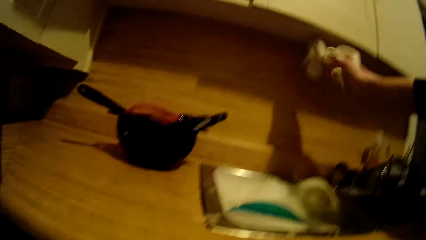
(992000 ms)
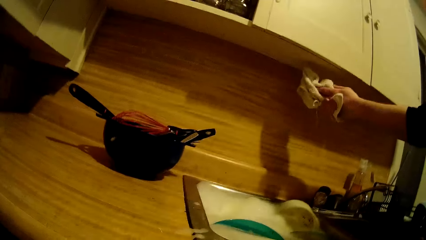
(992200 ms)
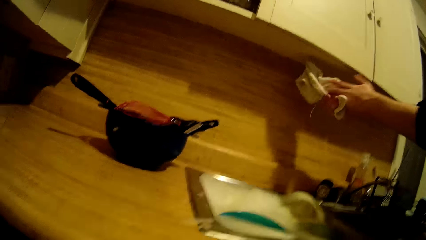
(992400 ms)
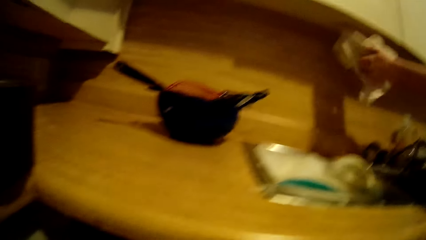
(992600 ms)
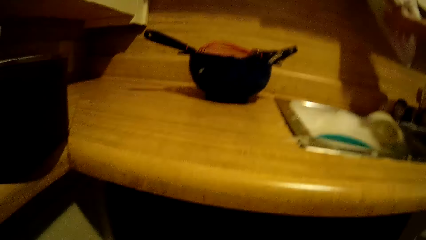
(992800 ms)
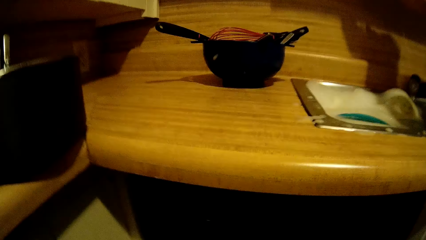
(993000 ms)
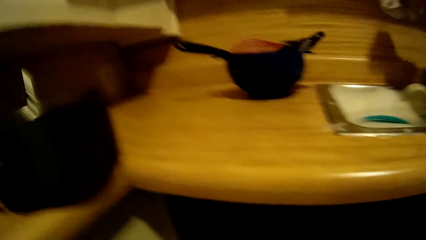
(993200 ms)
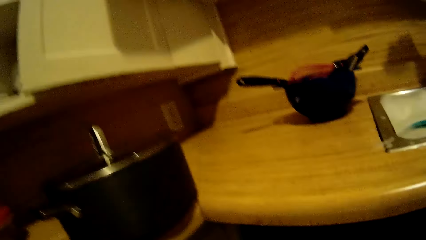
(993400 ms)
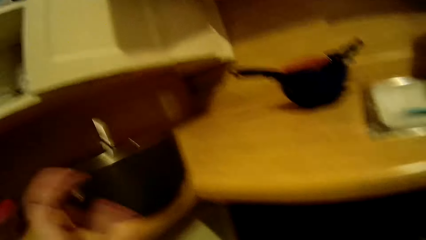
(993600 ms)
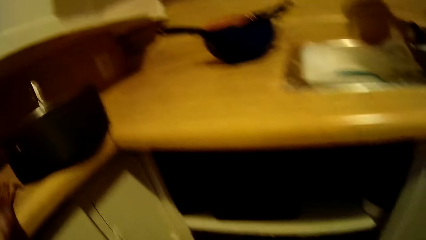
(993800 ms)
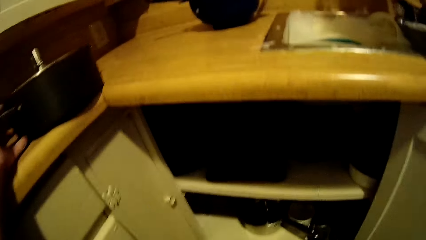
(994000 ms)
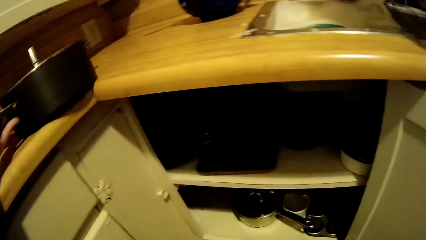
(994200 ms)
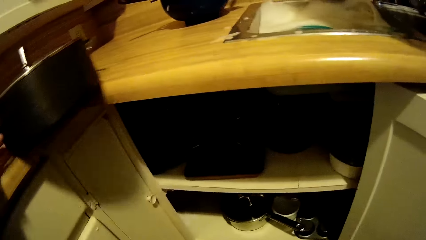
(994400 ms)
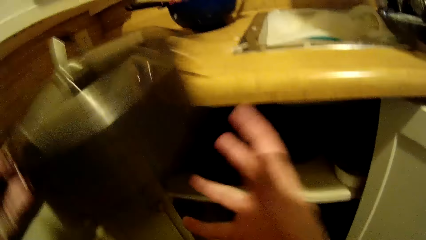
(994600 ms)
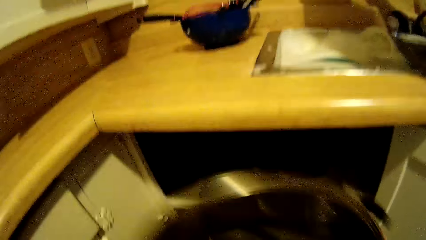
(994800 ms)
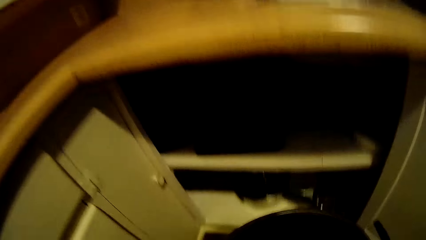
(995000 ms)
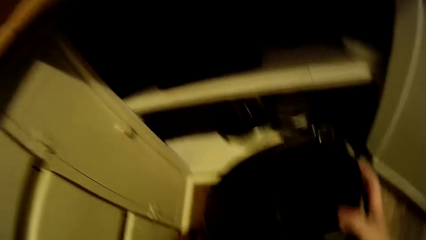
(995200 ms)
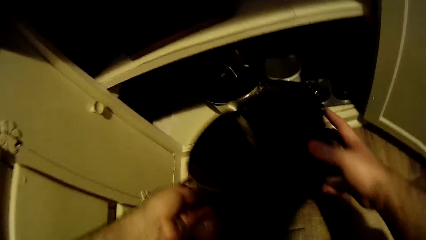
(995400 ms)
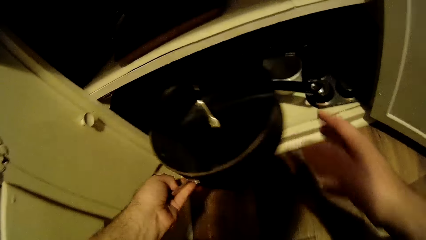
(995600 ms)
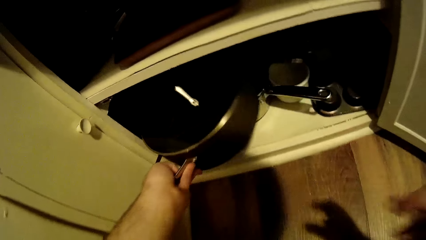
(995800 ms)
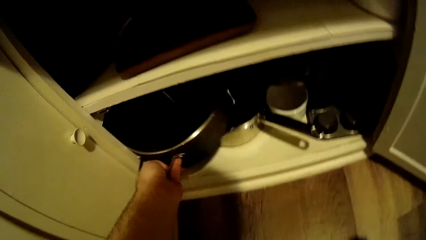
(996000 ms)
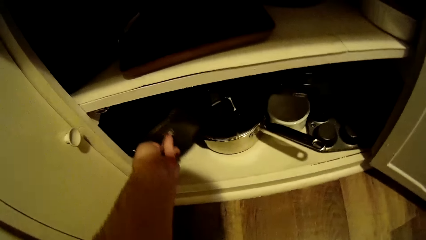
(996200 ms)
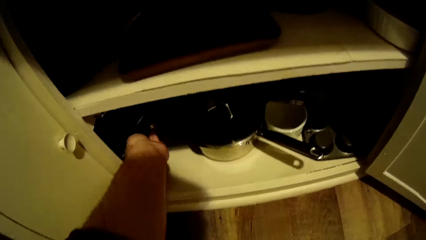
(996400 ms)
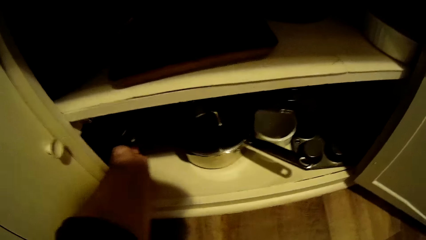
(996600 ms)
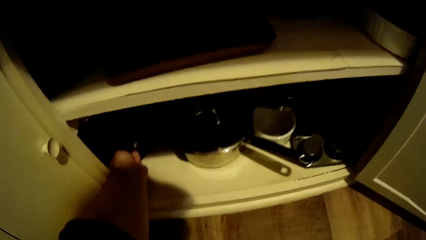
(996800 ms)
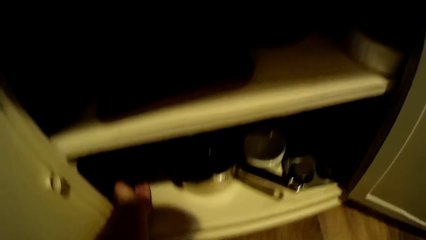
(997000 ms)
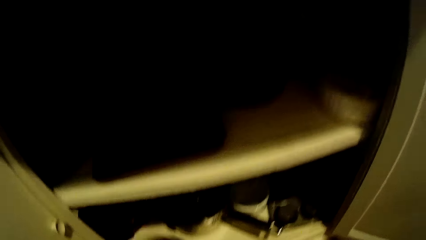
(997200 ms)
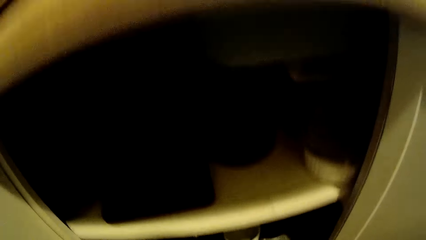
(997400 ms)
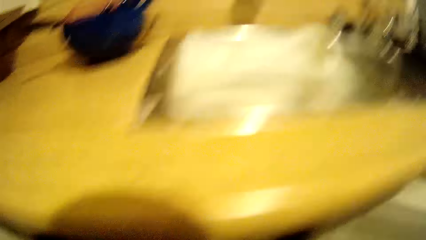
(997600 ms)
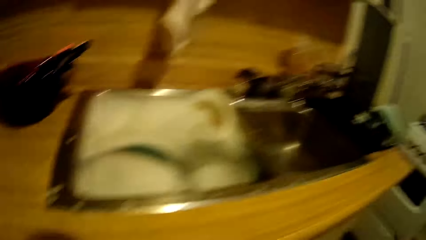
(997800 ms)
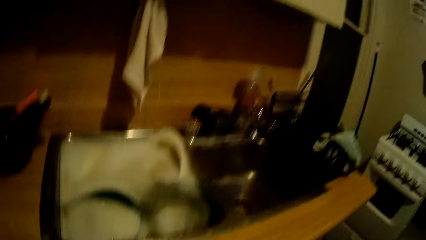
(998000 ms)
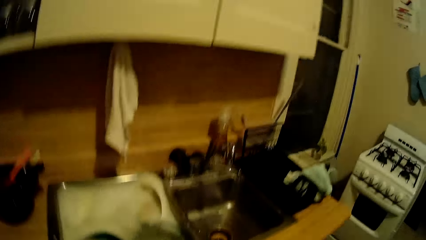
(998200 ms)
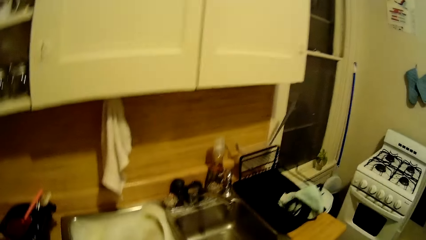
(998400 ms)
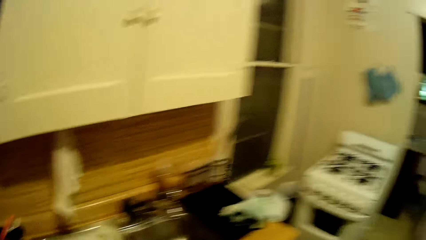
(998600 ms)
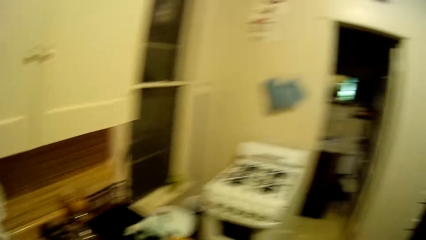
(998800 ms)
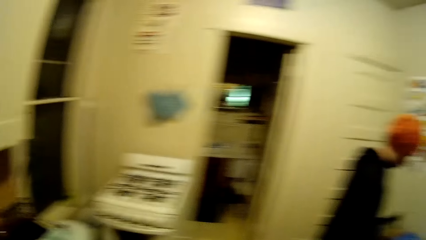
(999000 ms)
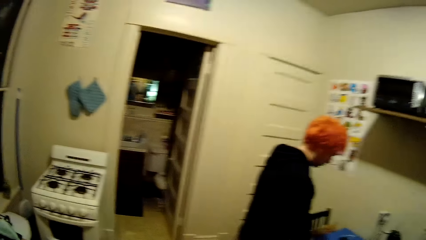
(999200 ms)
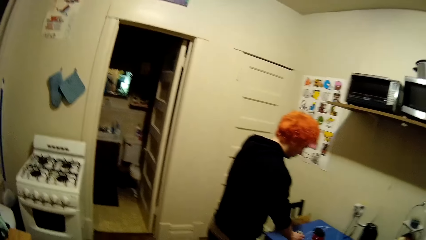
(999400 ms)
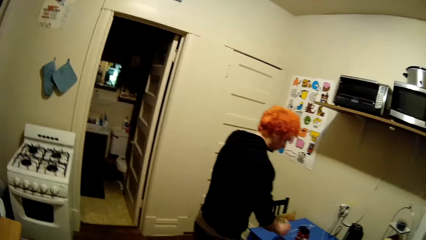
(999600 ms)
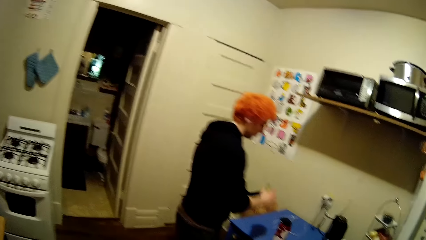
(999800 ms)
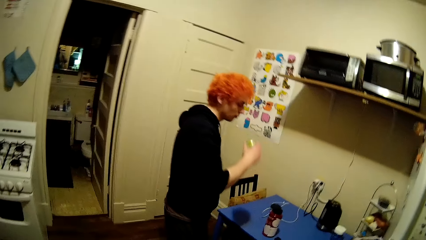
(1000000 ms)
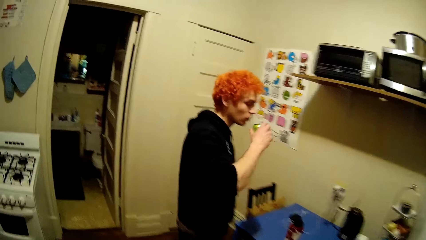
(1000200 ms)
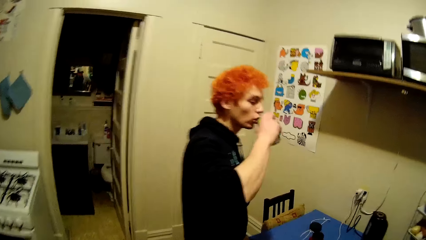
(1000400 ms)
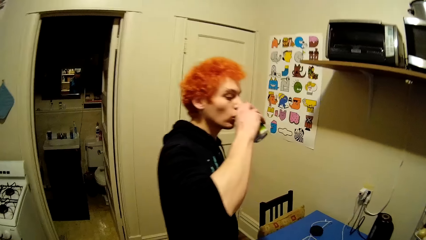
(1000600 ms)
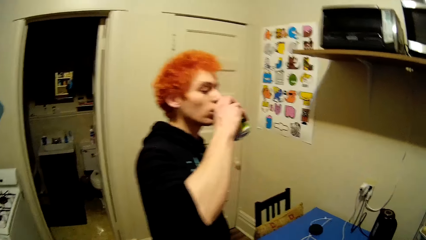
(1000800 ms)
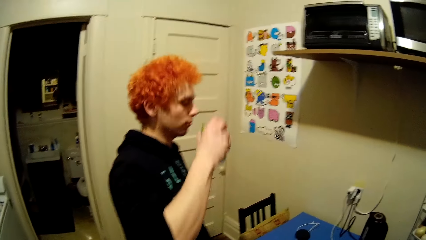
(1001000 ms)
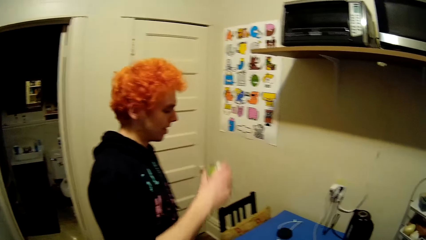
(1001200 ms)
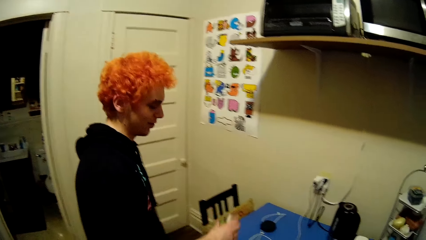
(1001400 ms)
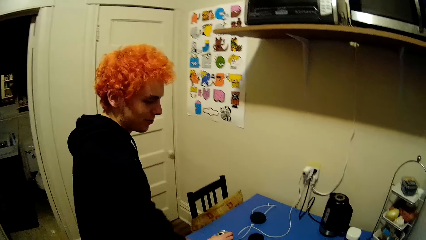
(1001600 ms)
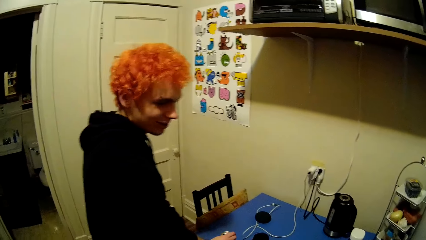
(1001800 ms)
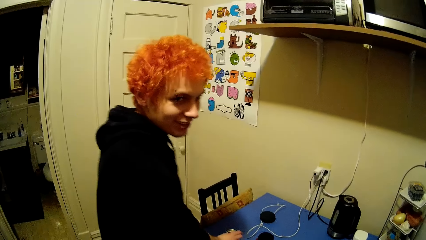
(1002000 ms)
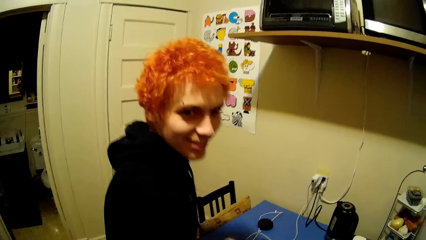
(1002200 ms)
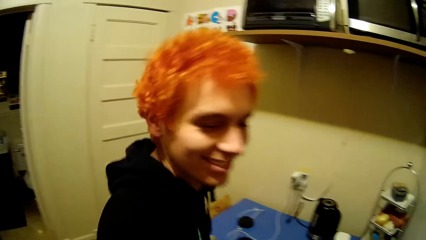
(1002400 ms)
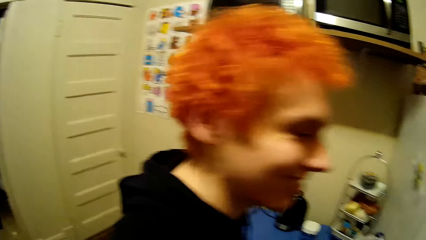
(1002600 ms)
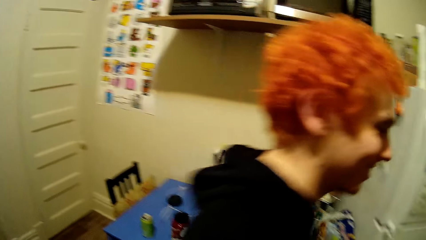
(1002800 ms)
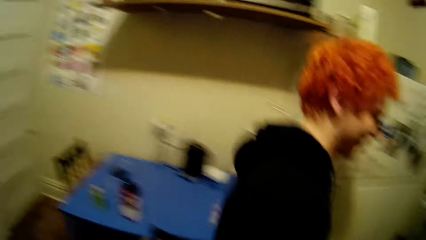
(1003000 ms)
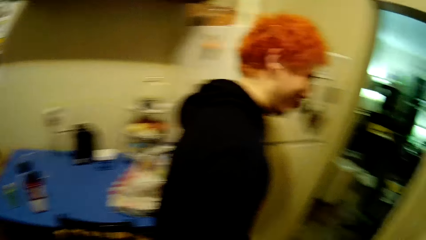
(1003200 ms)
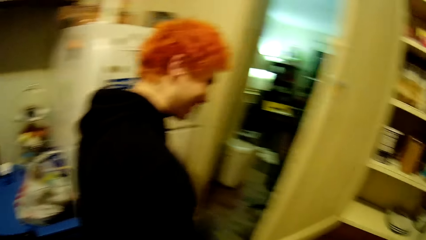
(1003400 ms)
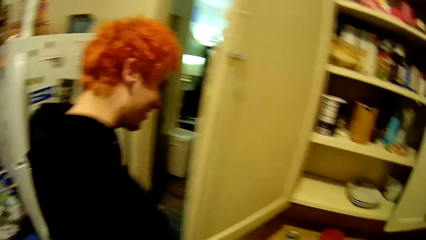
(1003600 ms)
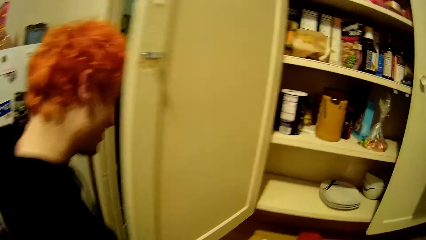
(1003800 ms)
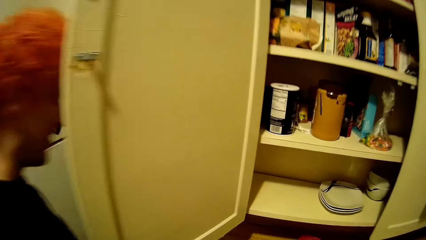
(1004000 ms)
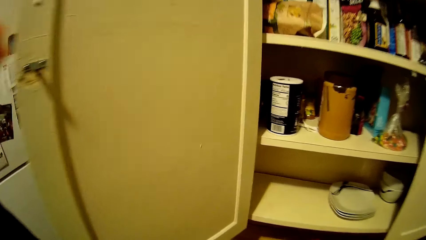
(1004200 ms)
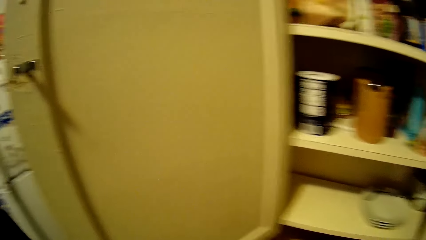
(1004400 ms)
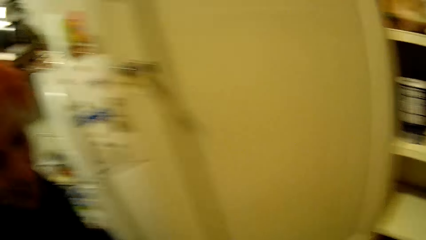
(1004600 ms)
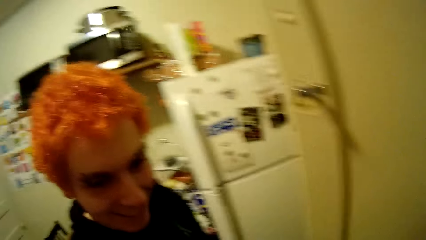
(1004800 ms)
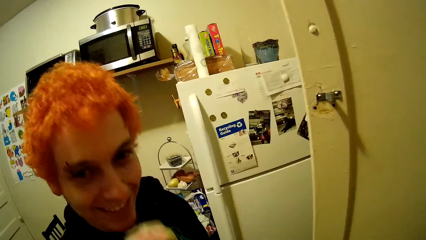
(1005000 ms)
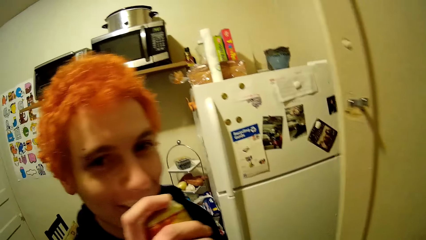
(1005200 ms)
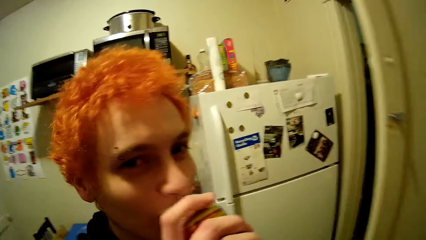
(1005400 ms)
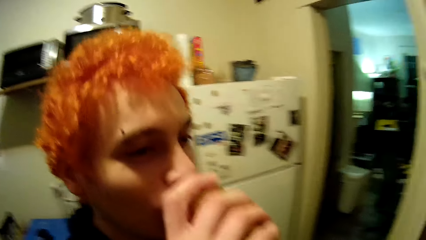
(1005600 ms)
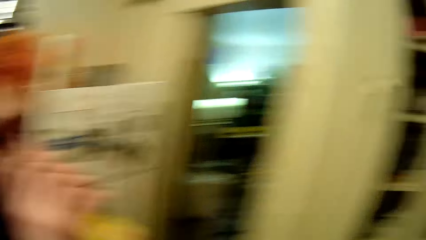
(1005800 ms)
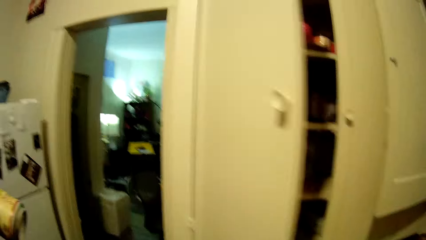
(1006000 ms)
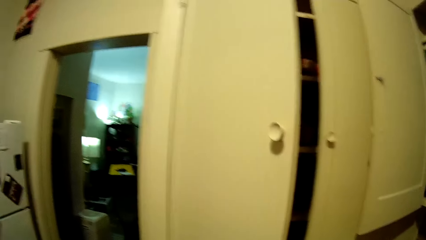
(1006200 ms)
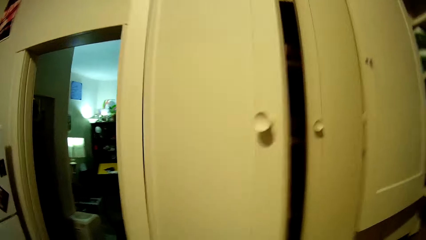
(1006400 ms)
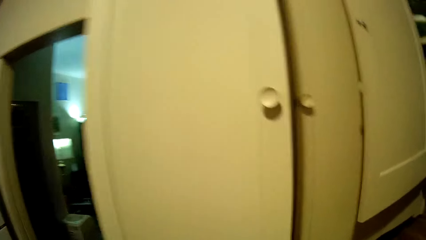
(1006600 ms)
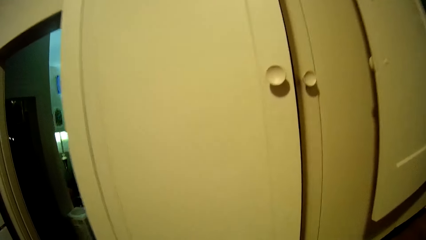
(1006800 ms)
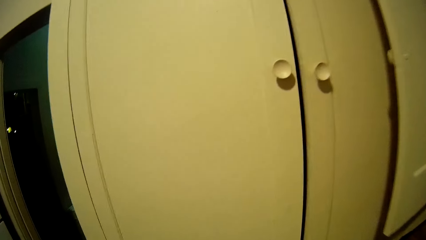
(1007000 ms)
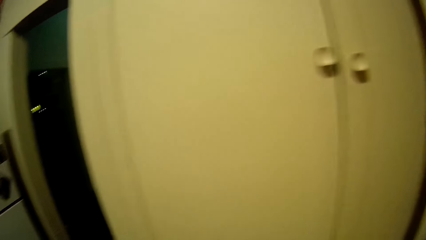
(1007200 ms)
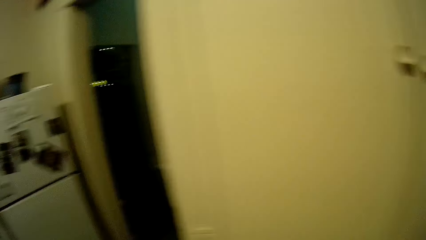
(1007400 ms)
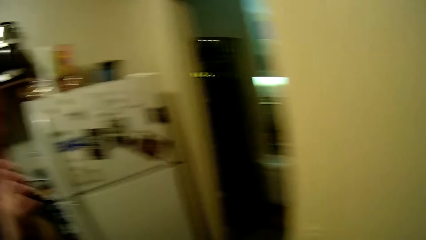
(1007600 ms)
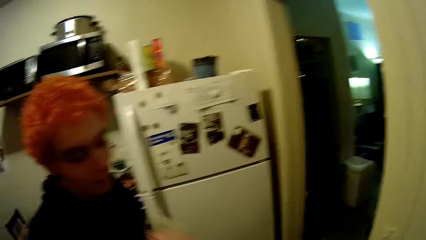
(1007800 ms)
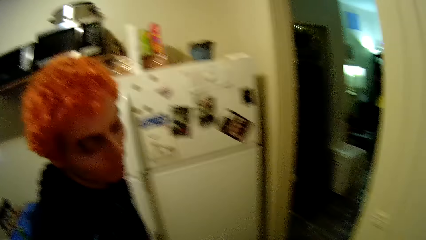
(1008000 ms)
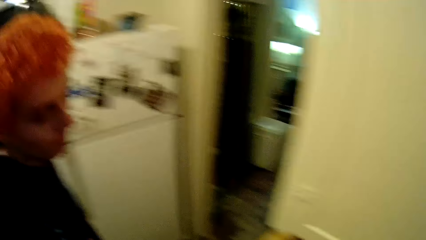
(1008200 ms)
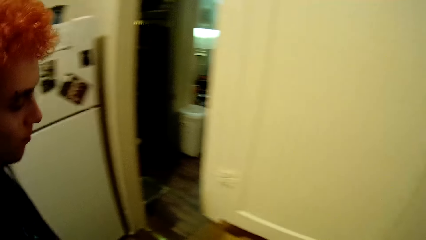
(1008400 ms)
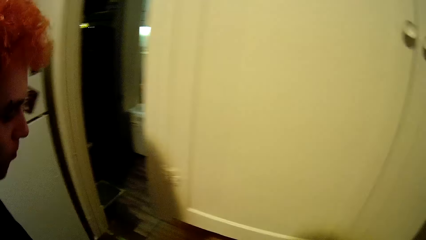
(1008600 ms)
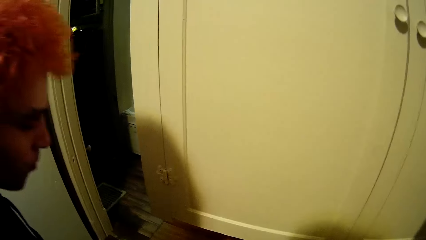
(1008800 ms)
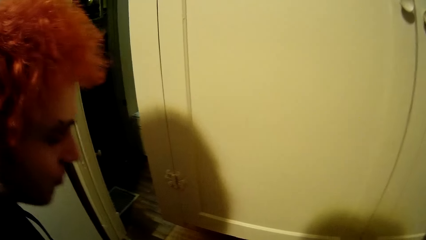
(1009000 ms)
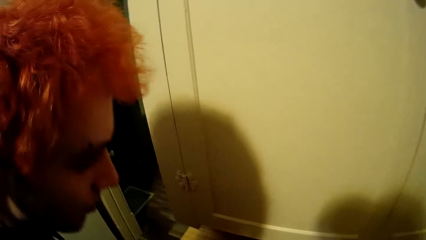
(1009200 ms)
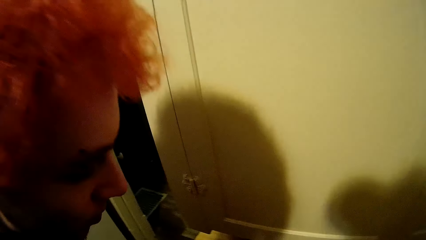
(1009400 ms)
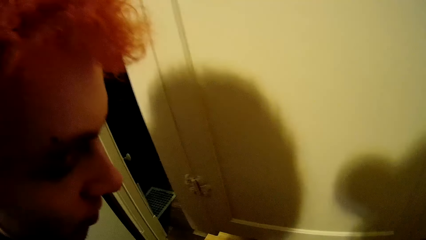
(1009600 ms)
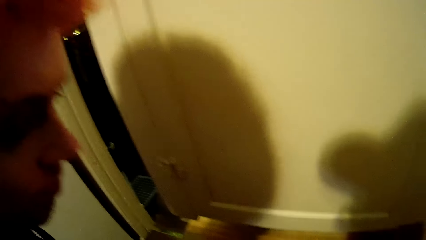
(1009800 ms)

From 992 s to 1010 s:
A man wipes a hand with the fabric. The camera wearer picks up the cabinet from the countertop. They place the cooking pot in the cabinet. They walk around the house. The man picks up a can from the table, drinks something in the can, puts the can on the table and walks around the house. The camera wearer stares at the man. The man drinks something and closes the cabinet.
